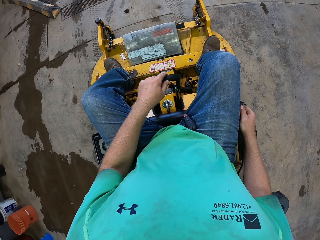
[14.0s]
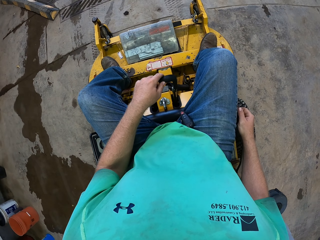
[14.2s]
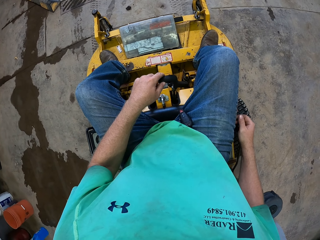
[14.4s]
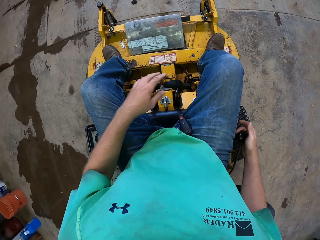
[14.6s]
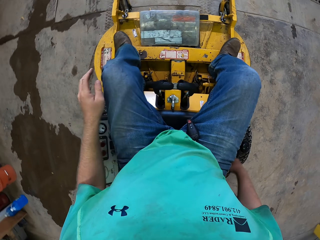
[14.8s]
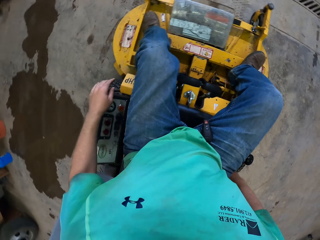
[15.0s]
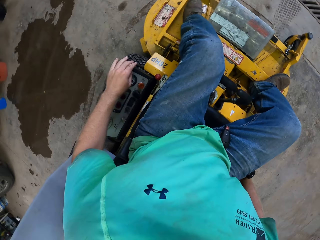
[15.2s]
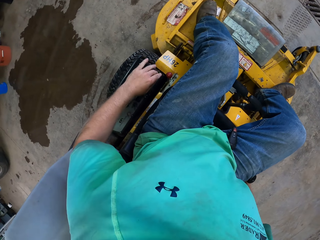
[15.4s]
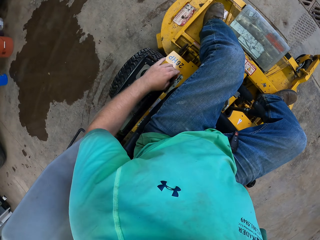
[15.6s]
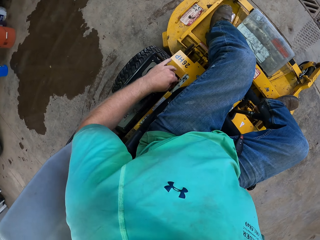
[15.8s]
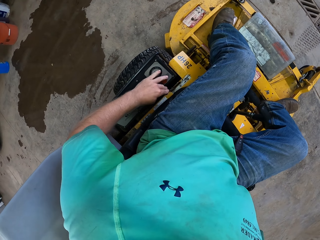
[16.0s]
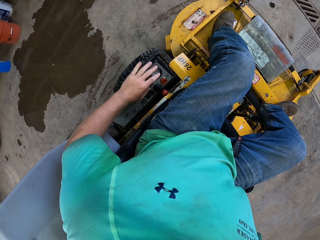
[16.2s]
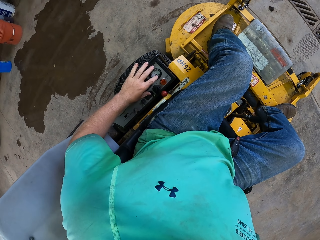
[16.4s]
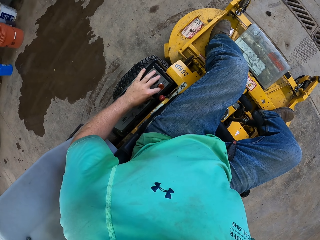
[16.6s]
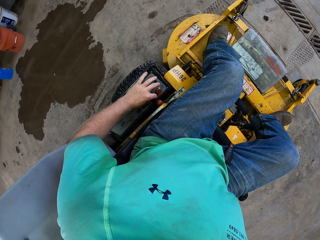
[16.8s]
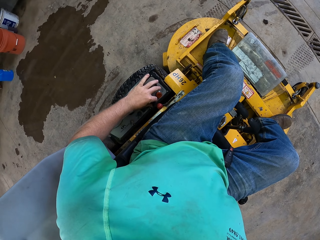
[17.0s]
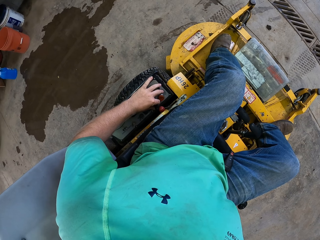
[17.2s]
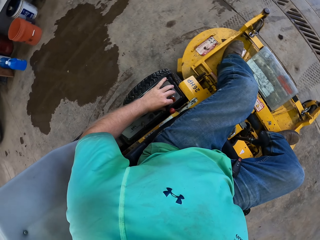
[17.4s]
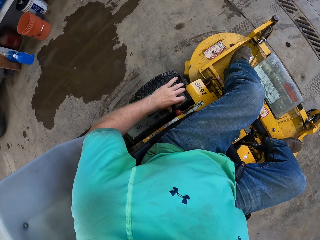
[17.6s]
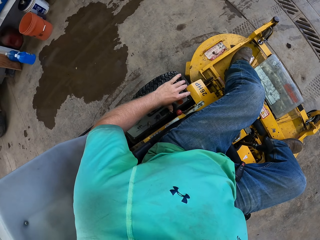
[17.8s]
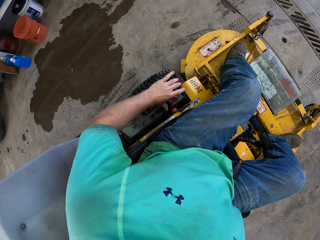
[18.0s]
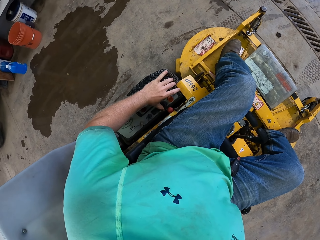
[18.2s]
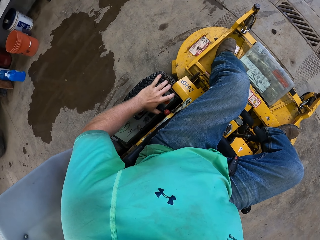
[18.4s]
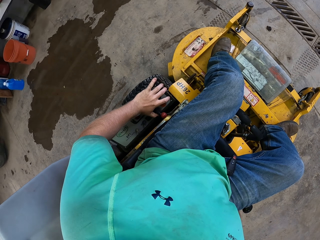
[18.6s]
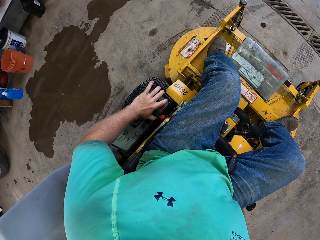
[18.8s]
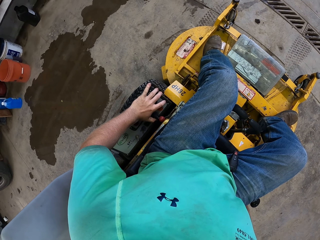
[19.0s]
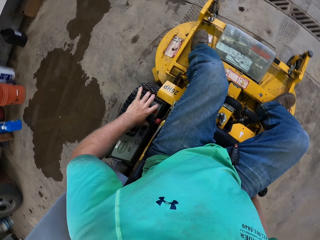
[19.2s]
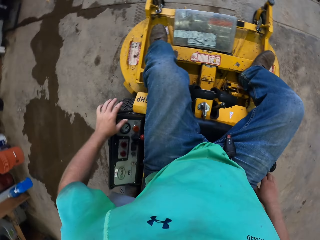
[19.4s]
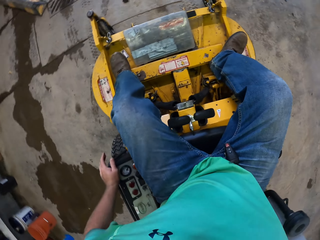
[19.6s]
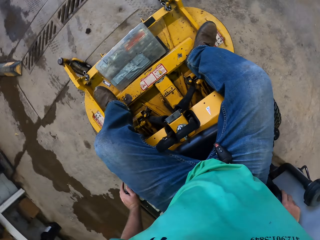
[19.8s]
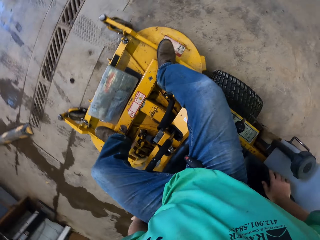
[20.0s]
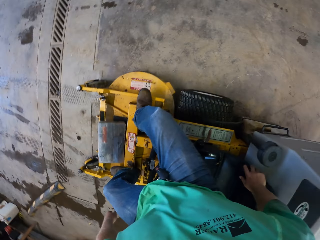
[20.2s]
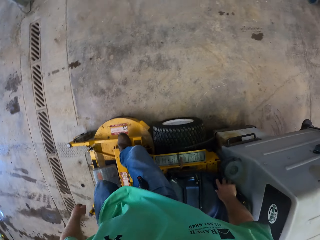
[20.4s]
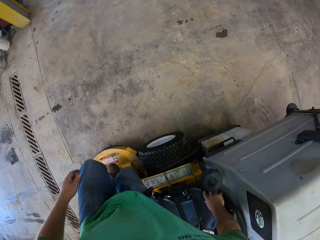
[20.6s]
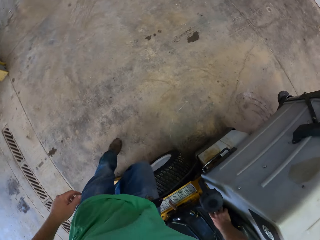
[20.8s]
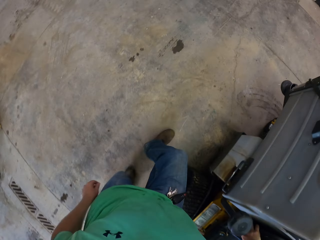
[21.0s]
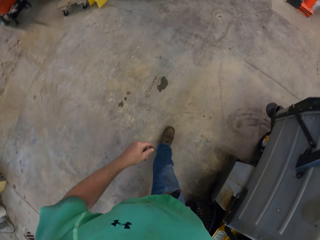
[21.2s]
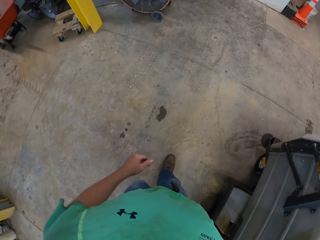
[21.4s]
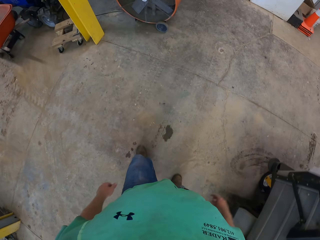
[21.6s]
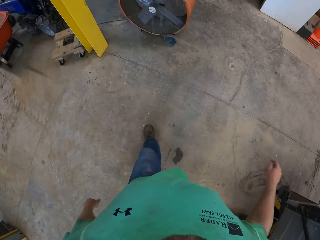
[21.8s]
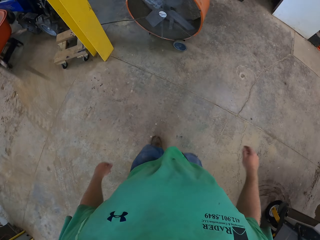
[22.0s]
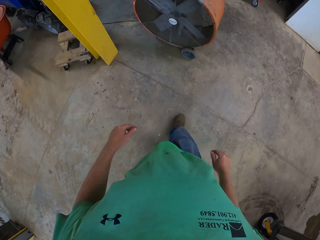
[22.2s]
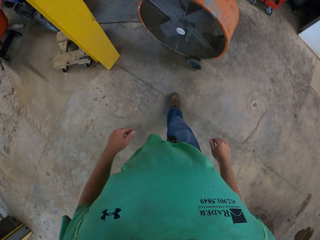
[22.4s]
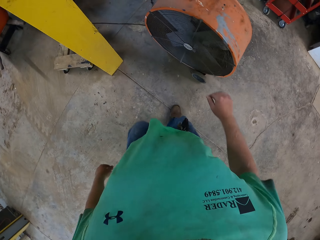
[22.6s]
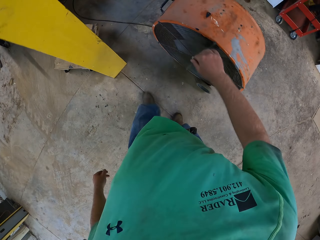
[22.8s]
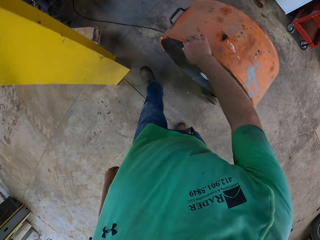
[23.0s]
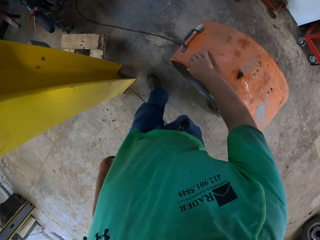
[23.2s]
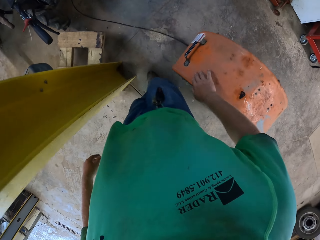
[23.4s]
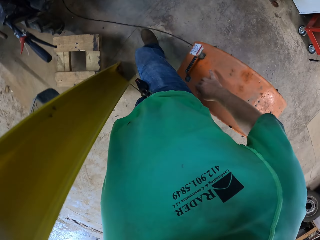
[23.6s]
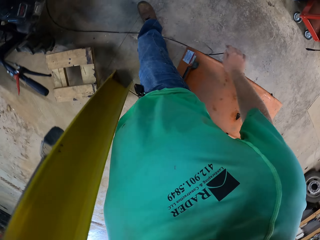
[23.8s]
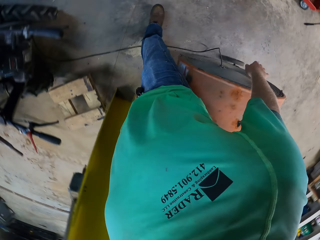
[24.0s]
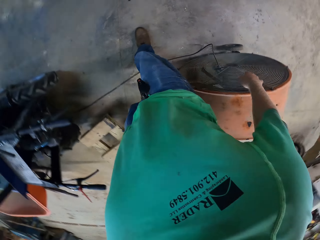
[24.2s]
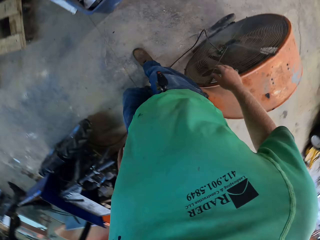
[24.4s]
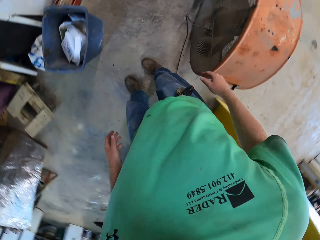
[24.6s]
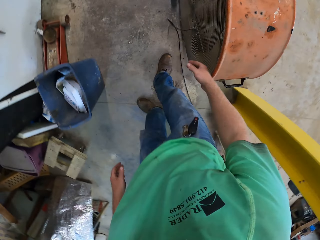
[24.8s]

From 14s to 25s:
The camera wearer stops the vehicle. He operates the walker mower with his left hand. He gets off the walker mower. He walks. He touches an industrial drum fan on a floor with his right hand.

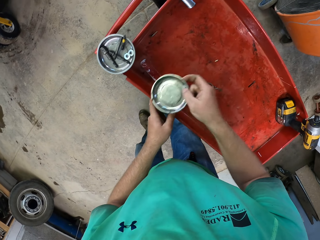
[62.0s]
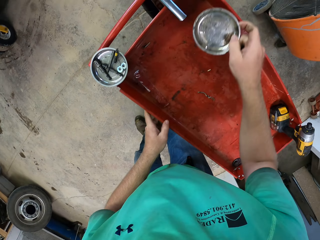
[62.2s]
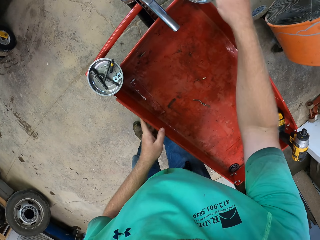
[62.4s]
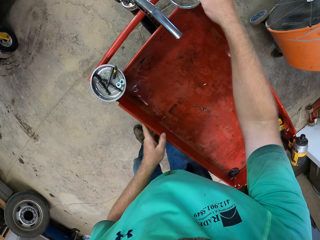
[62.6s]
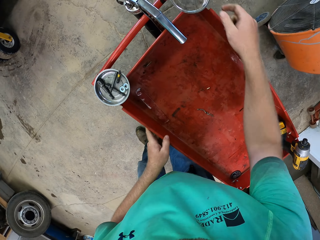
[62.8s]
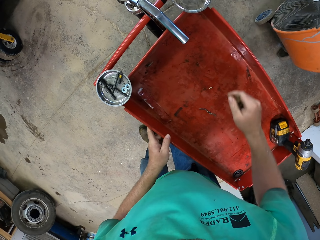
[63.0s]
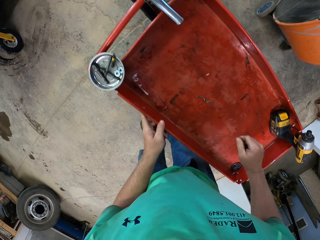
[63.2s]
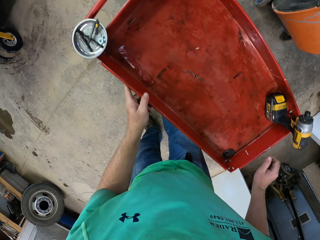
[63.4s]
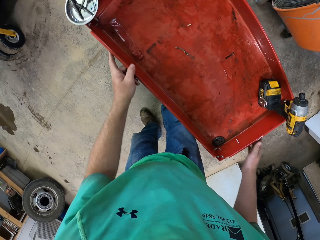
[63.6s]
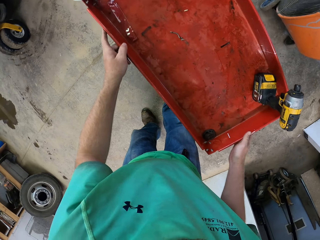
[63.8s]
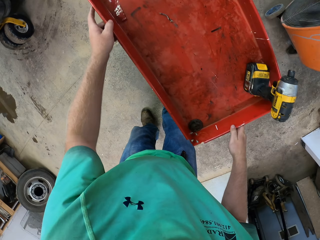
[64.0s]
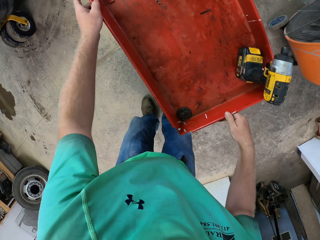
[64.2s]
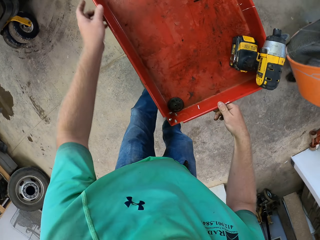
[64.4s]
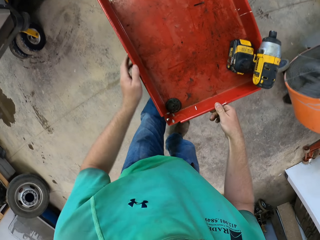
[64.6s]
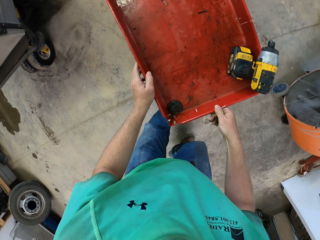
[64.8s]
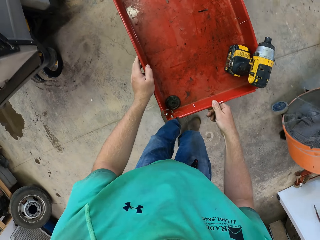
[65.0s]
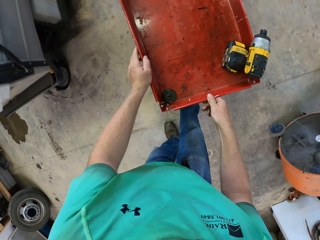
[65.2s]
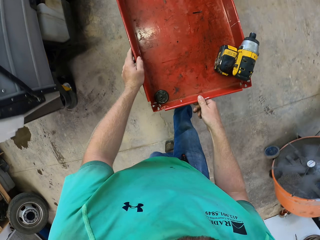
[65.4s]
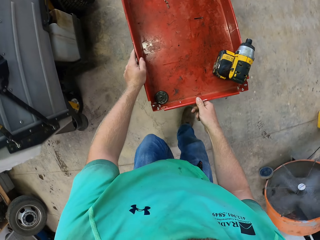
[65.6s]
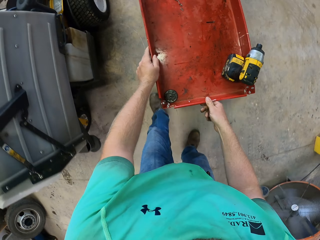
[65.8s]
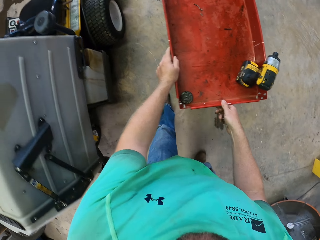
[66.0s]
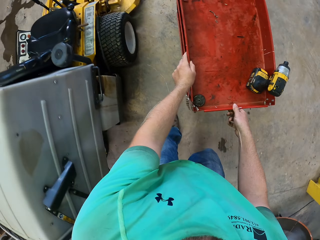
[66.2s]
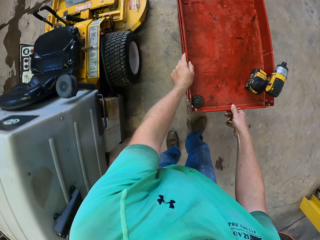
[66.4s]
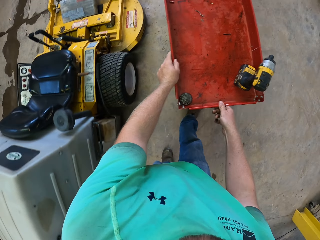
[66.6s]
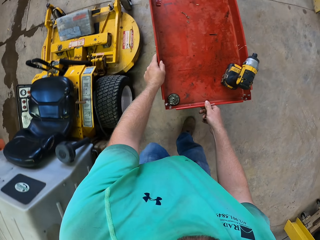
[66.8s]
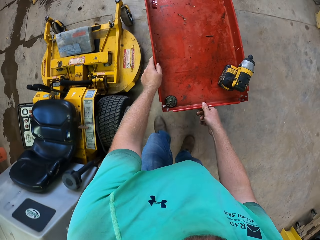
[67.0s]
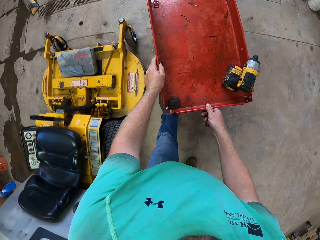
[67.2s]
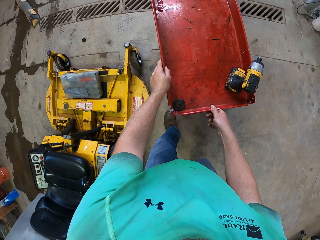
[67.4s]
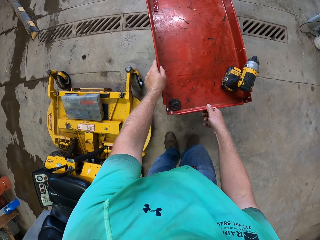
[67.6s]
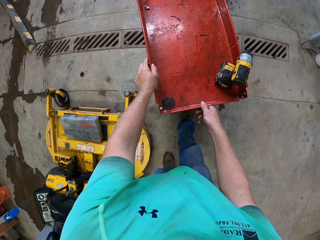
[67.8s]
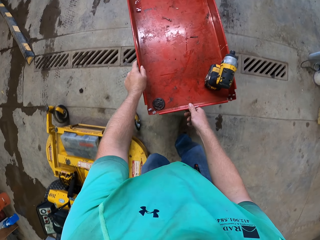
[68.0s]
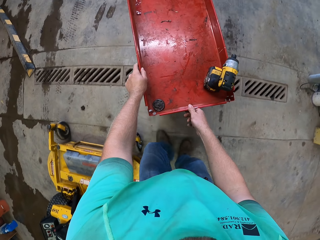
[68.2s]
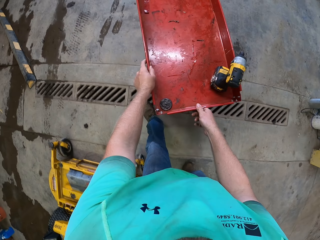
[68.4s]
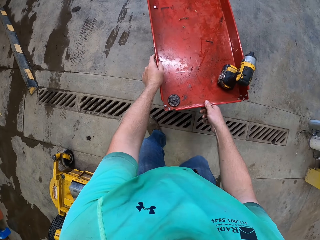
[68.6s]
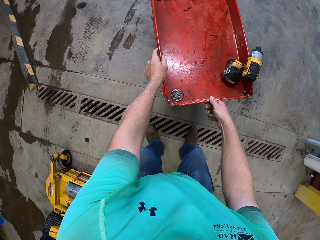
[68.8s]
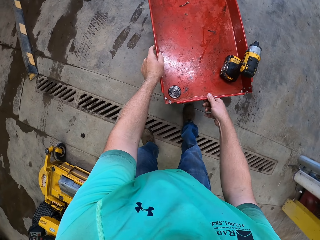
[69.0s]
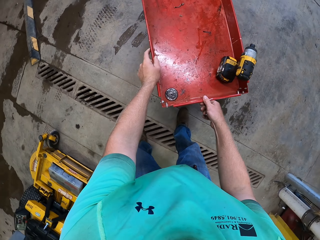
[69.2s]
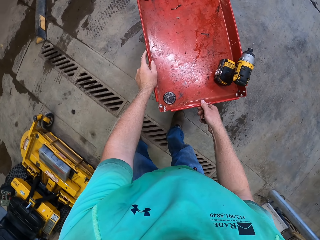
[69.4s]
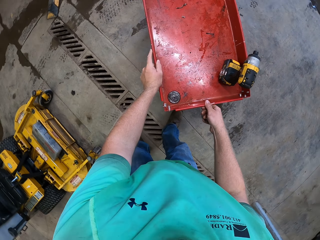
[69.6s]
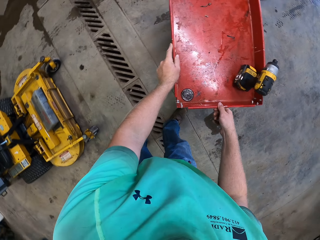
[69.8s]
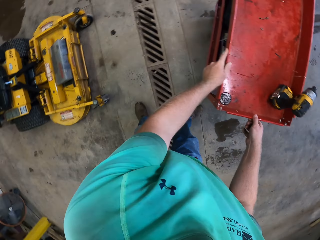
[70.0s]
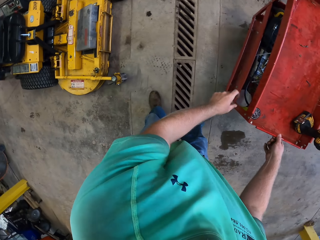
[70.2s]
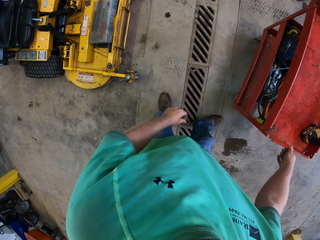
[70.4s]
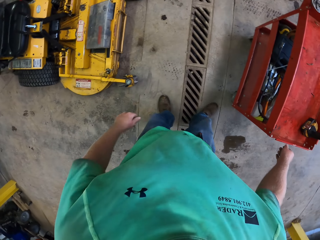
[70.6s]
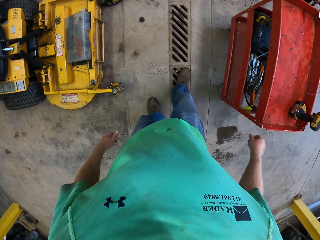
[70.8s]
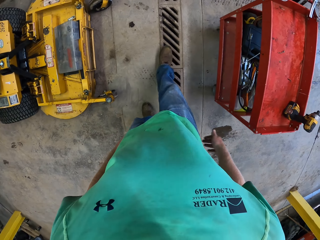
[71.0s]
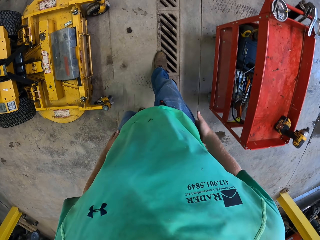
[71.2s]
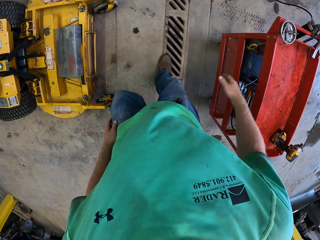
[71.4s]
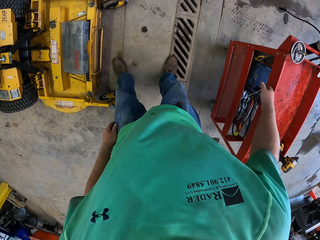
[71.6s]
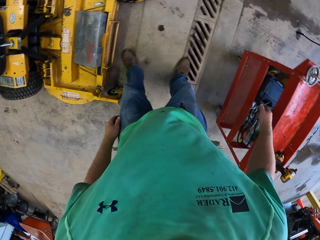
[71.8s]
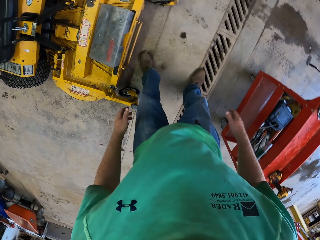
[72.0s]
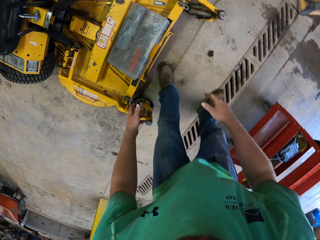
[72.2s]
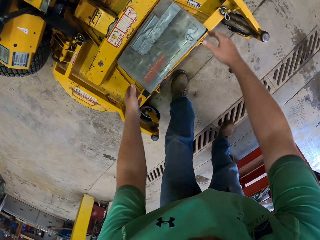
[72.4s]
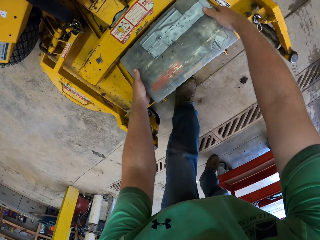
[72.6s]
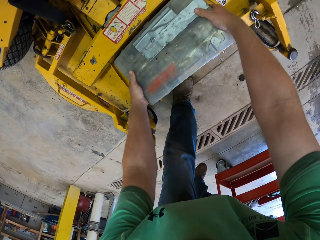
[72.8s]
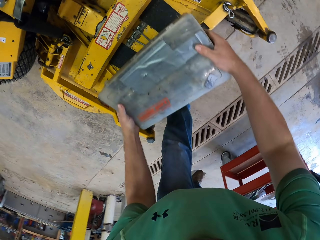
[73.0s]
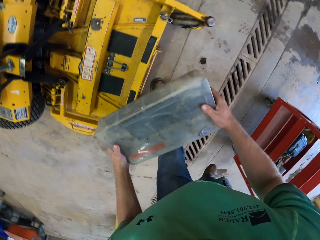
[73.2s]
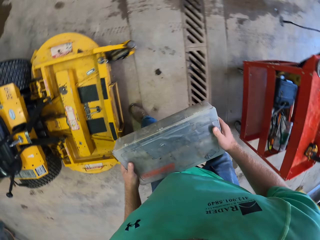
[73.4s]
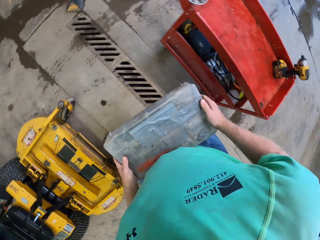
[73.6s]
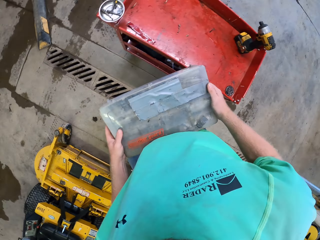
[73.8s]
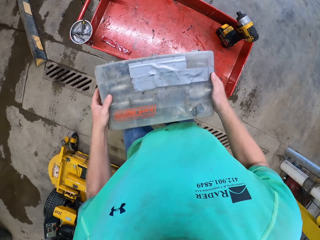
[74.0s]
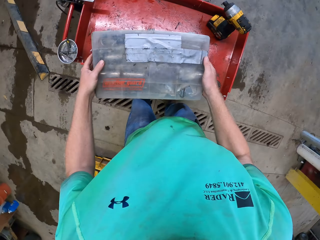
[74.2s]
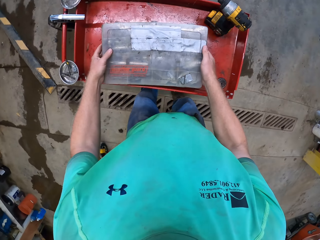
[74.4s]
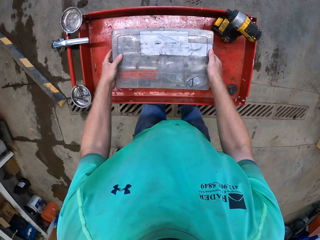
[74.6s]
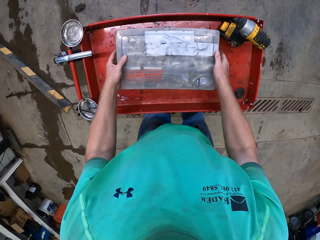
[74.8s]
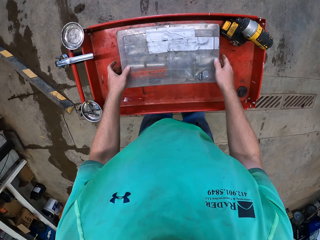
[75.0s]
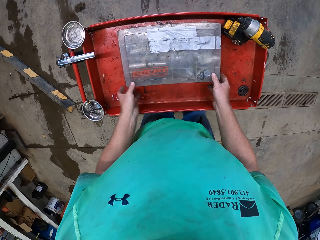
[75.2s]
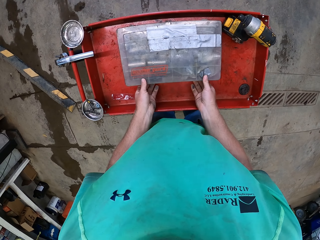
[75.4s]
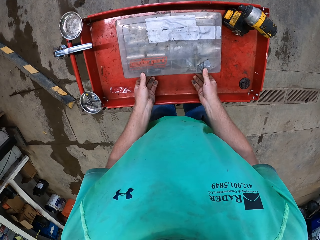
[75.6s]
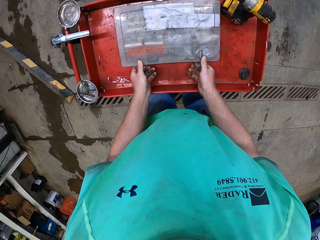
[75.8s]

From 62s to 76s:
The camera wearer moves a metal lid on the trolley. He holds the tools trolley with his left hand. He pushes the tools trolley with both hands. He picks up a nuts and bolts pack from the walker mower with both hands. He drops the nuts and bolts pack on the tools trolley with both hands.
